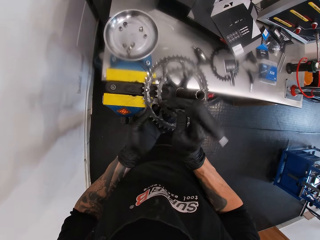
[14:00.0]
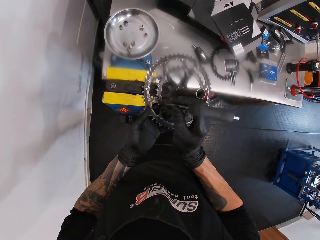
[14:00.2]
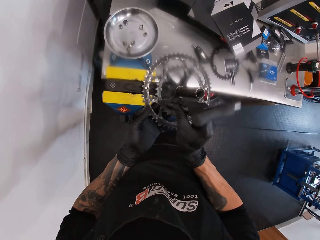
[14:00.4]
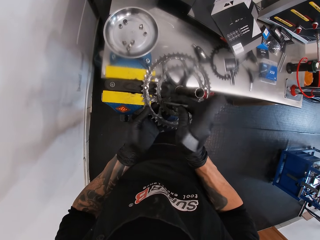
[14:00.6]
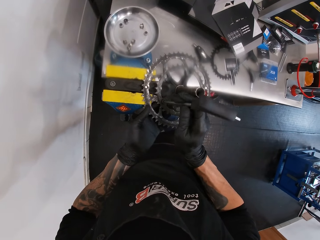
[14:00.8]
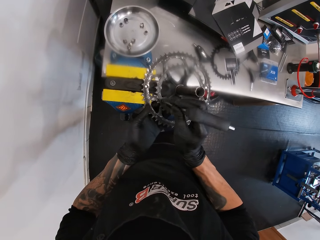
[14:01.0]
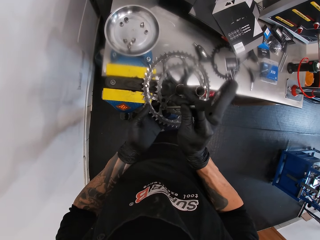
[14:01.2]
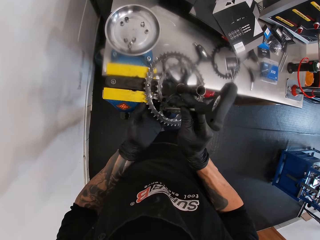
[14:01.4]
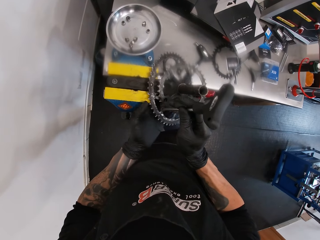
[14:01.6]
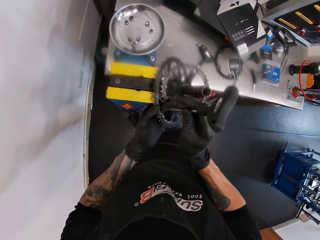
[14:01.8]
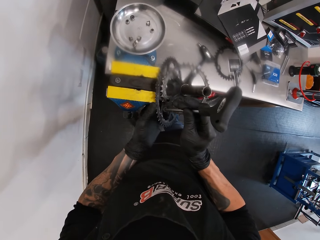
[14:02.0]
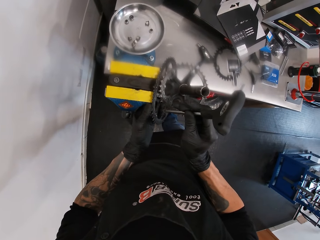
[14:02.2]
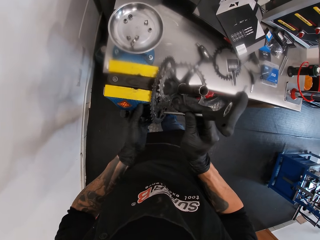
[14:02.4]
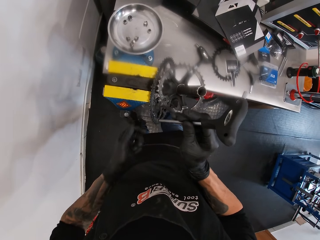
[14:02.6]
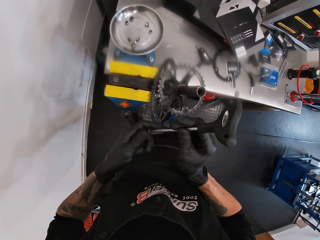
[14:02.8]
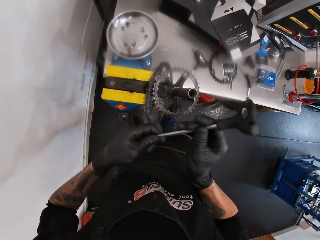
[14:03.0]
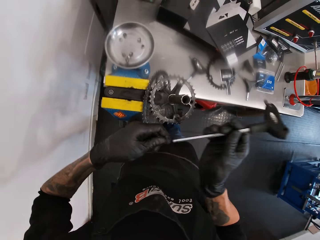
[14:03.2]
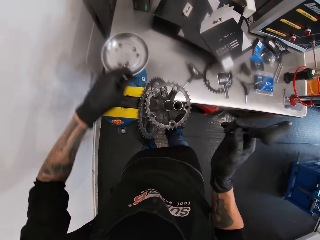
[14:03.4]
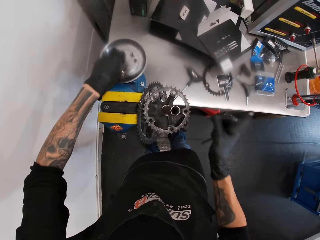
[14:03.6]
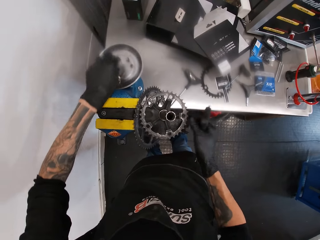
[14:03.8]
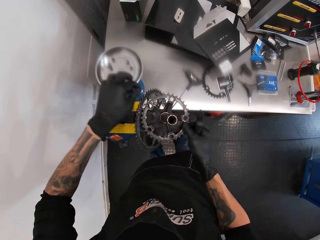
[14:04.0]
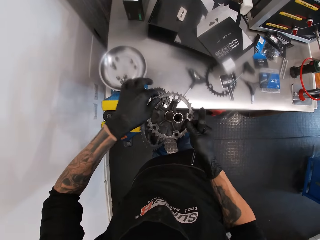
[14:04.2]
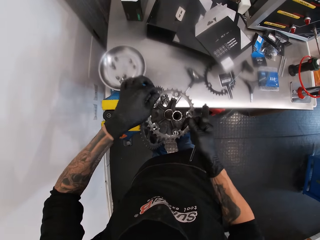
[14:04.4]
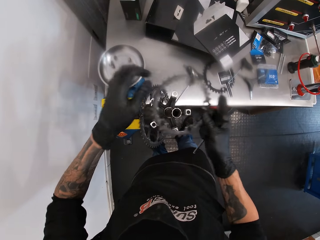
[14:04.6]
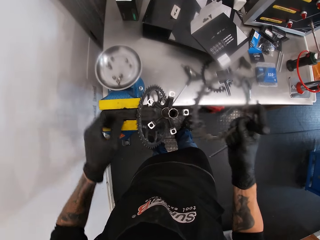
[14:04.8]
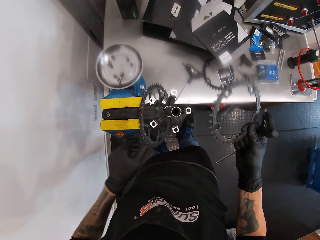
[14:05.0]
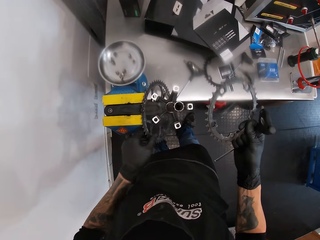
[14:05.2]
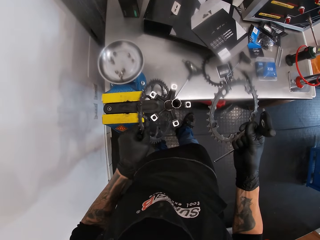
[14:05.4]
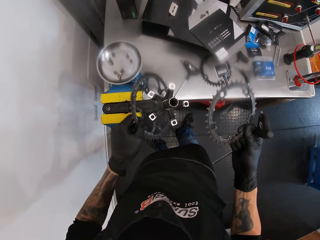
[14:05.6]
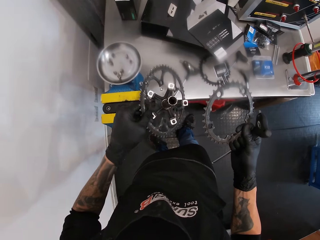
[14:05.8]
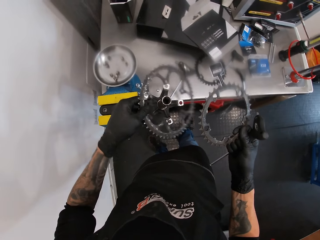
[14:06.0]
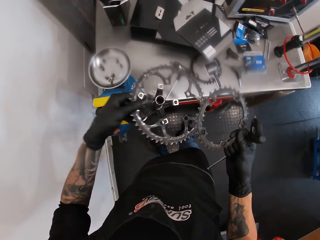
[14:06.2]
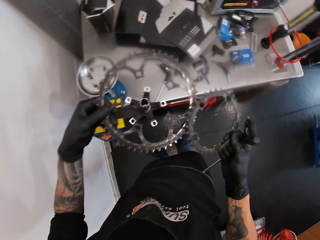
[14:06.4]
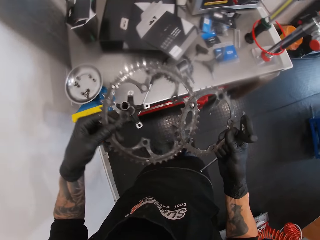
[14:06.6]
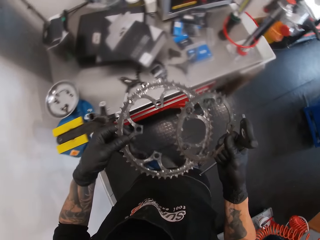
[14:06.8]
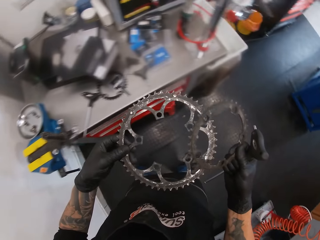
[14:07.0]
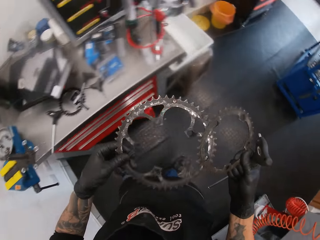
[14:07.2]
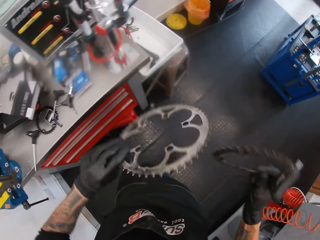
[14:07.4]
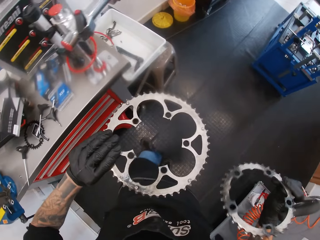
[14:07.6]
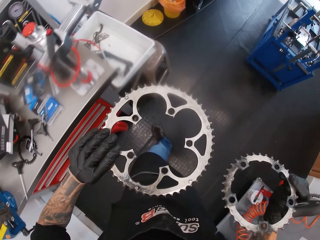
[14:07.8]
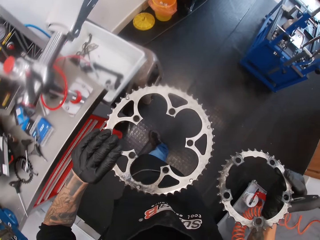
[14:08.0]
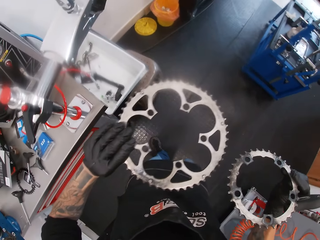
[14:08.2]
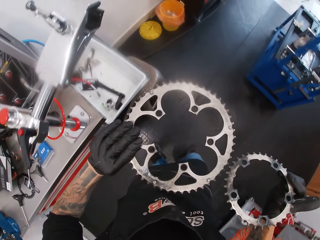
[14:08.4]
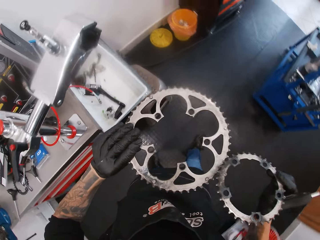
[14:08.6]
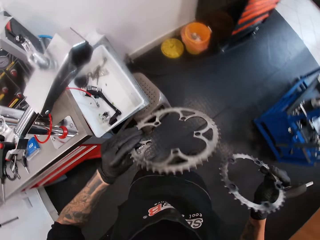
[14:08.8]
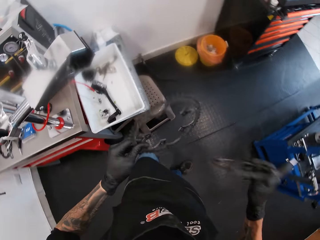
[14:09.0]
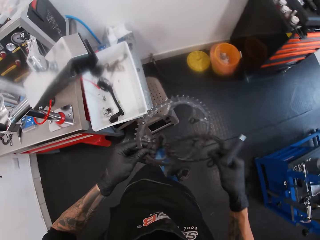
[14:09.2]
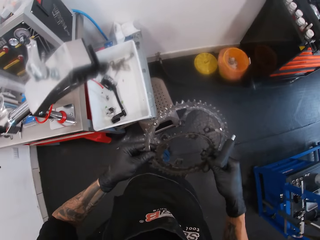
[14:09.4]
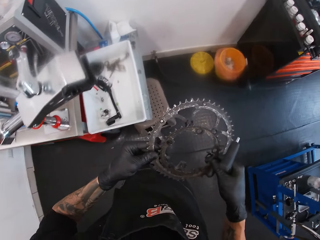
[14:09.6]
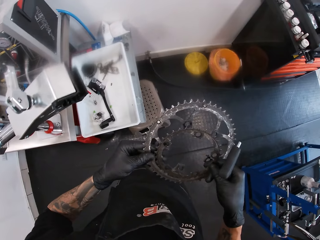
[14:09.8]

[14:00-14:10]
The camera wearer removes the screw from the P handle hex wrench with his left hand. He drops the screw in a bowl on the table with his left hand. He removes the crank or wheel sprocket with both hands. He walks across the workshop.

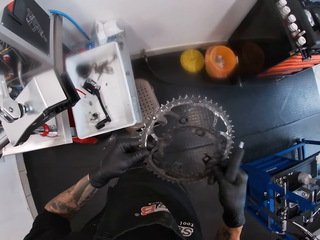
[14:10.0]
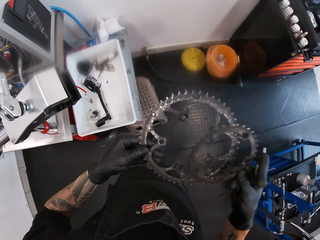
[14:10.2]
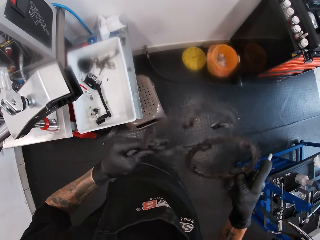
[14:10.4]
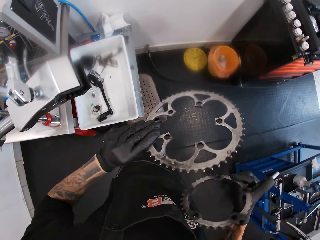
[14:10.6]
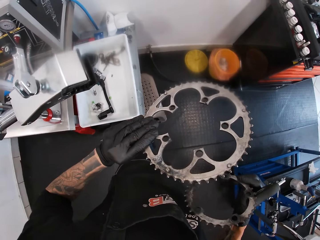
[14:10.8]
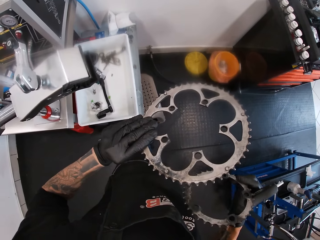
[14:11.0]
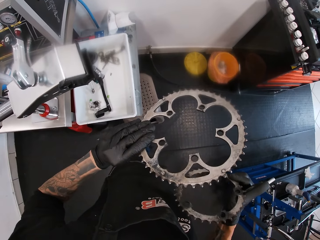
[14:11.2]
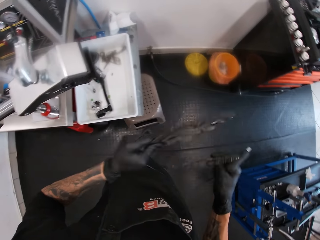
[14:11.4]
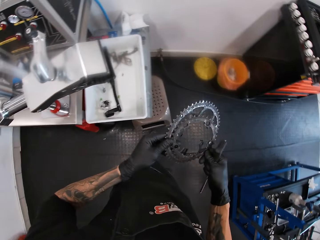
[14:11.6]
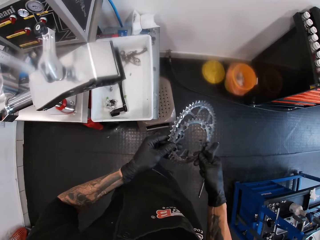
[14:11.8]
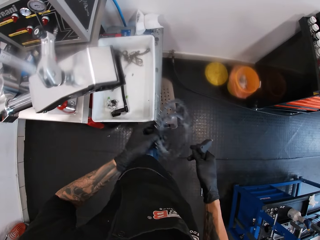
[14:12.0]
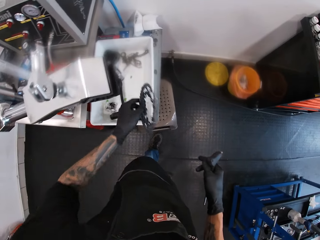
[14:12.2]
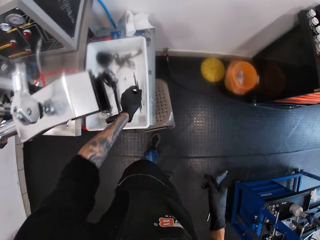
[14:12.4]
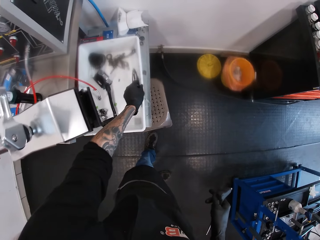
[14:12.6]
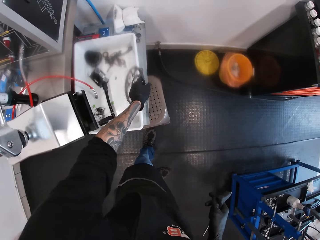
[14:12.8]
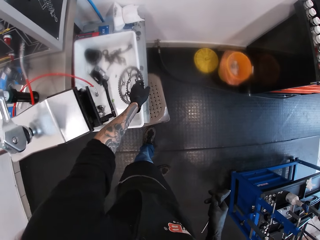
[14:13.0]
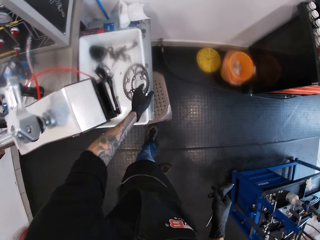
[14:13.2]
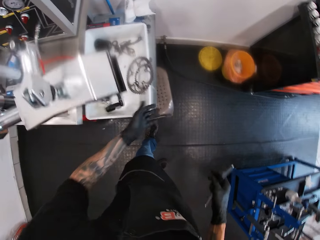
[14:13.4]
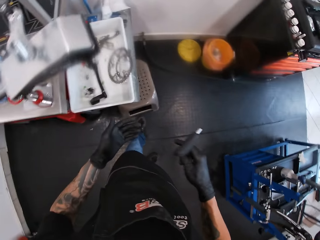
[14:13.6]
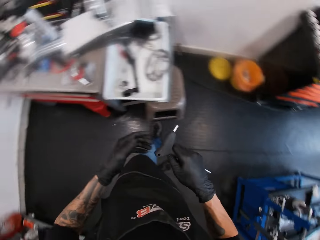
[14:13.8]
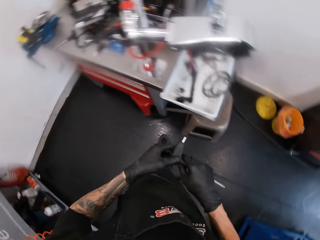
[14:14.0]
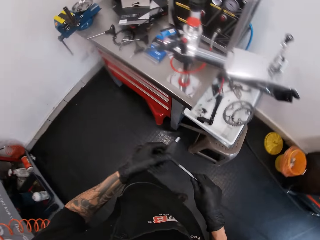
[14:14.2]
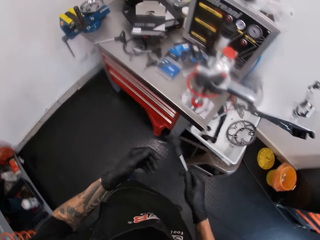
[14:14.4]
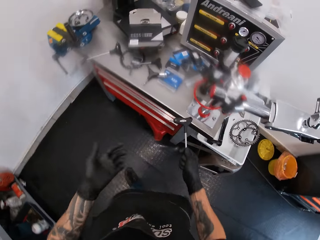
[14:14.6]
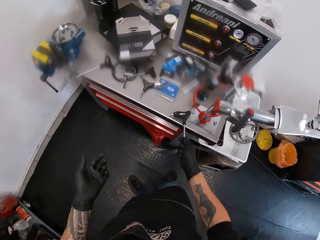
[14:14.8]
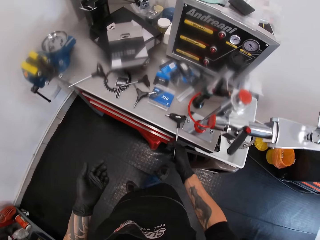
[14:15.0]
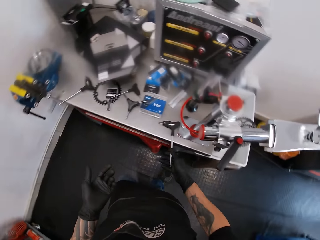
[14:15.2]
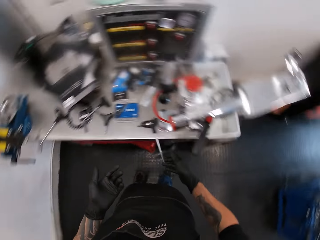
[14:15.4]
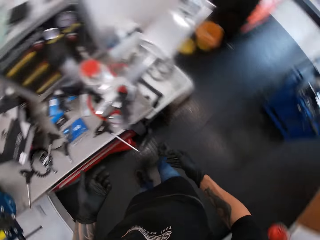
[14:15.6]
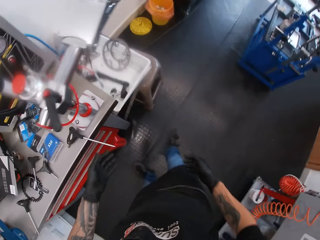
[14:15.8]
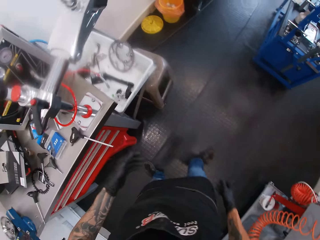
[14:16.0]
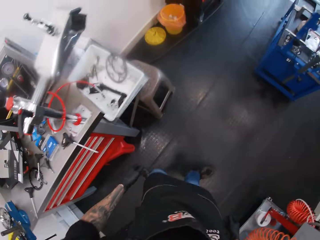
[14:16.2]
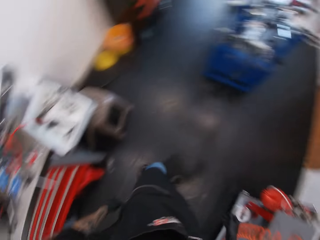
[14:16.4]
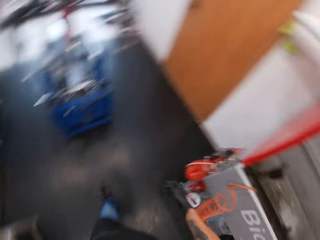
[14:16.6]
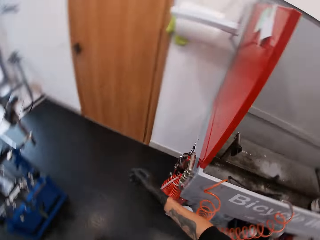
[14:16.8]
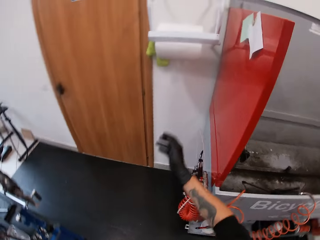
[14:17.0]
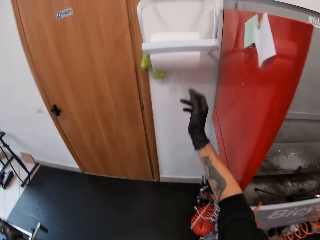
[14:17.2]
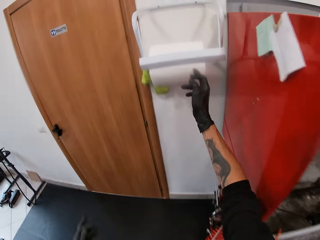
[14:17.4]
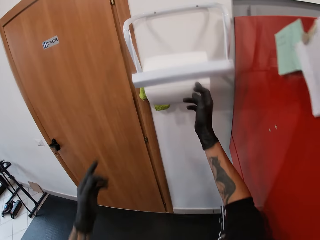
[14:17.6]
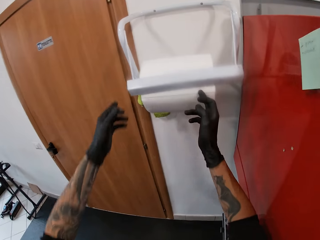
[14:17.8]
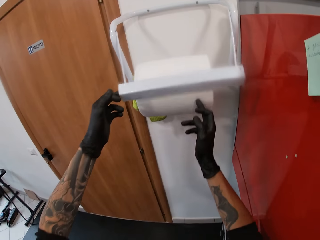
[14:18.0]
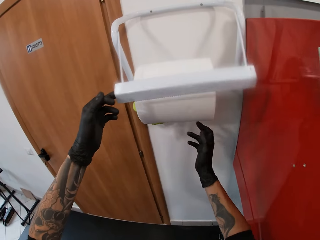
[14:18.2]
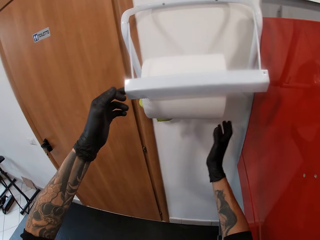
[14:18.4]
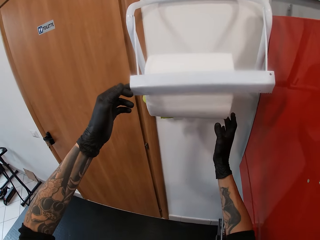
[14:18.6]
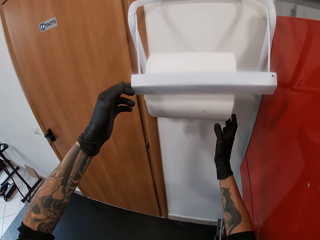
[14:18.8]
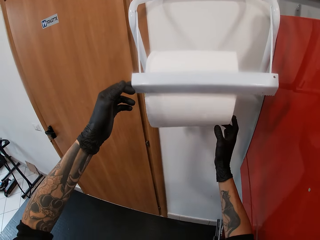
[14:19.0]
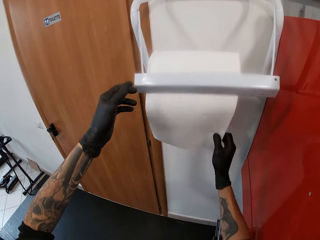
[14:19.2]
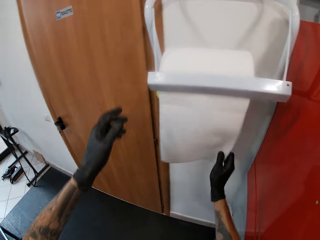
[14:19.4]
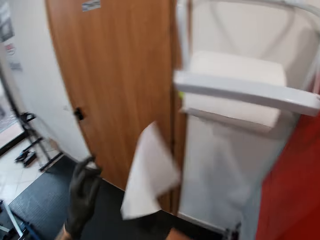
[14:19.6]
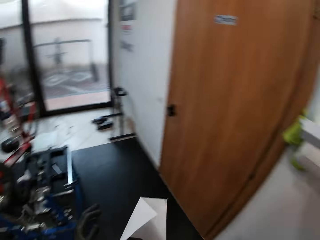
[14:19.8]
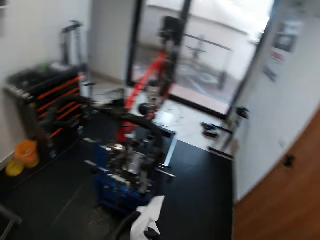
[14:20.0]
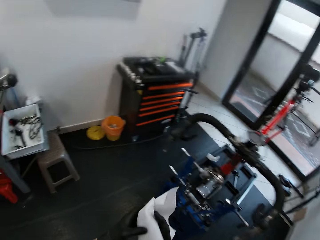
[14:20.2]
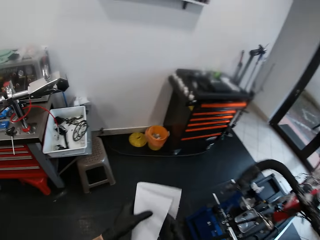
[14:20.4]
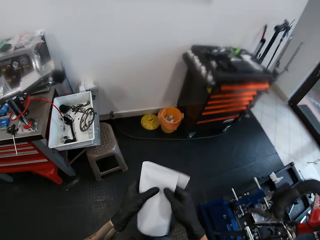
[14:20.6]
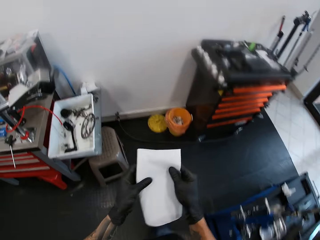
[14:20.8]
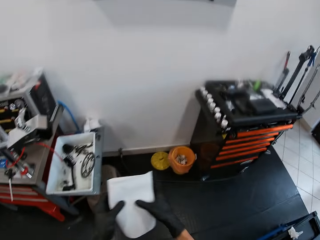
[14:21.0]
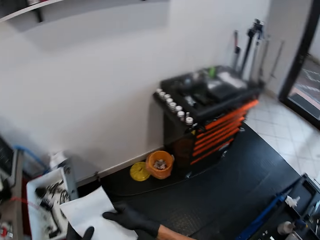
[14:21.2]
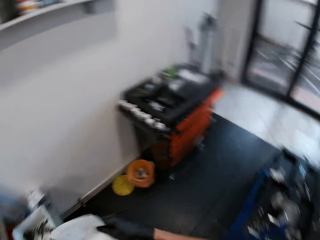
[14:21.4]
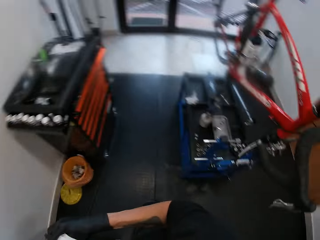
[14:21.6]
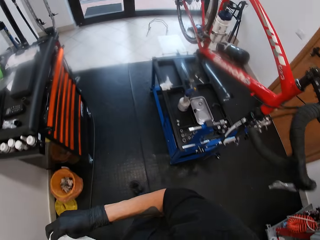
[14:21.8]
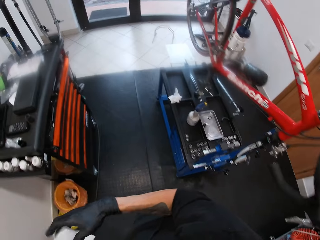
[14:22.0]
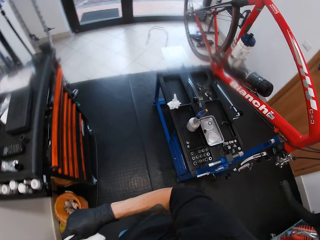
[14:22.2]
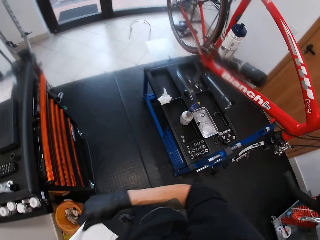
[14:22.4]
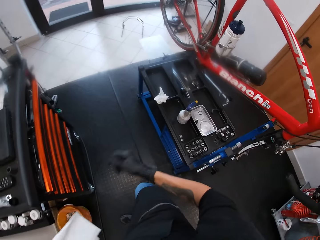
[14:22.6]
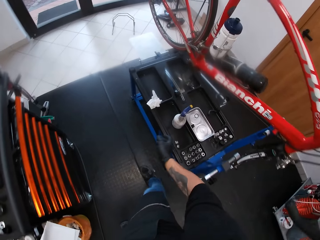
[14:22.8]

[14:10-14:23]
The camera wearer looks at the wheel sprocket or crank. He drops the crank in a white plastic container on a grey chair with his left hand. He drops a screwdriver on the table with his right hand. He walks across the workshop. He lifts the tissue rod. He removes the tissue. He cuts the tissue with both hands. He wipes his hands with the tissue.
